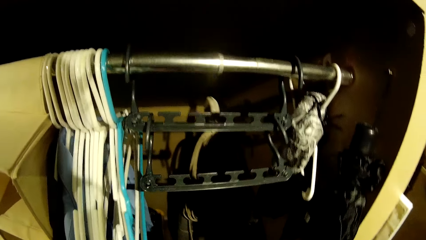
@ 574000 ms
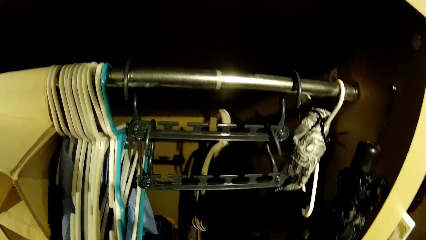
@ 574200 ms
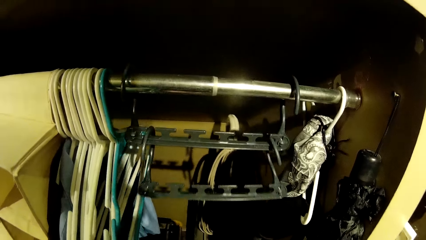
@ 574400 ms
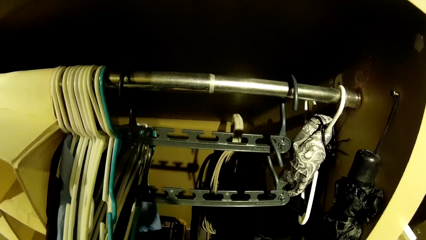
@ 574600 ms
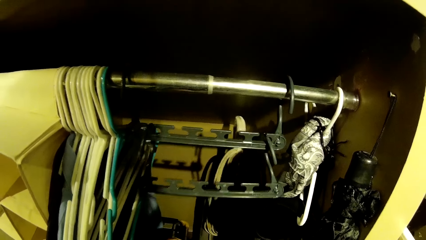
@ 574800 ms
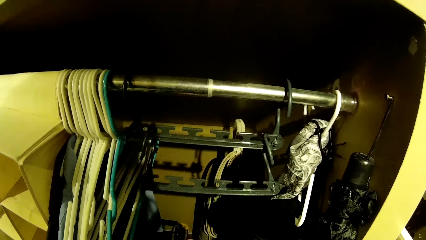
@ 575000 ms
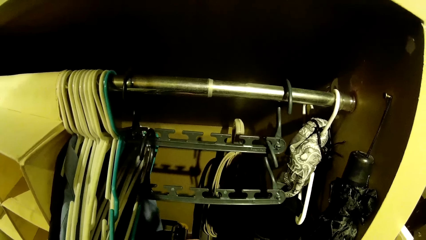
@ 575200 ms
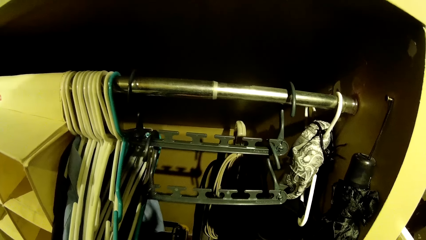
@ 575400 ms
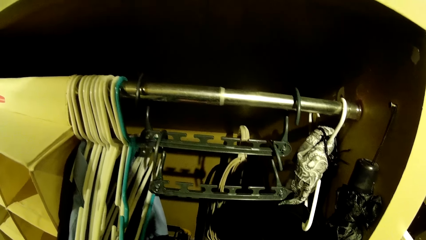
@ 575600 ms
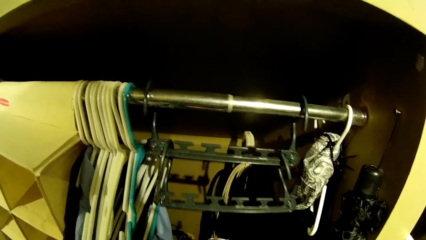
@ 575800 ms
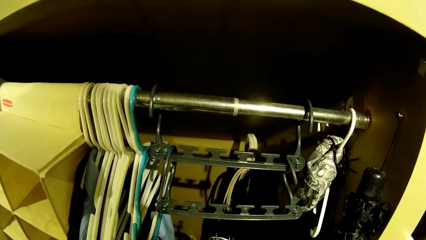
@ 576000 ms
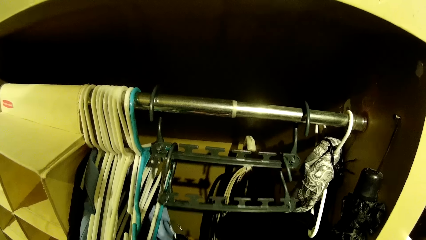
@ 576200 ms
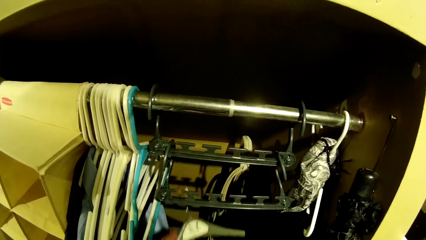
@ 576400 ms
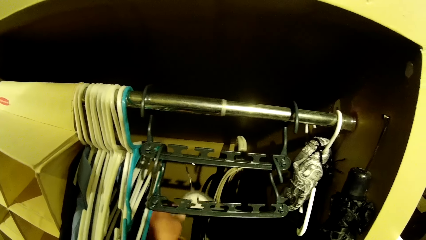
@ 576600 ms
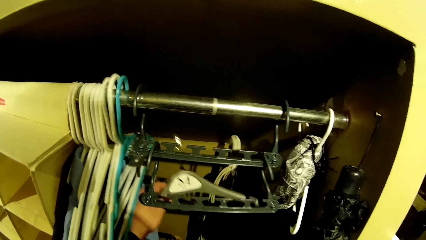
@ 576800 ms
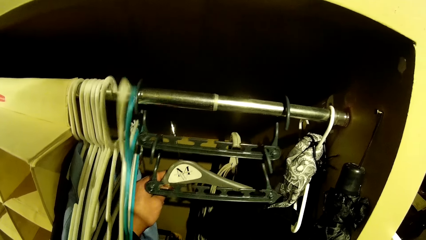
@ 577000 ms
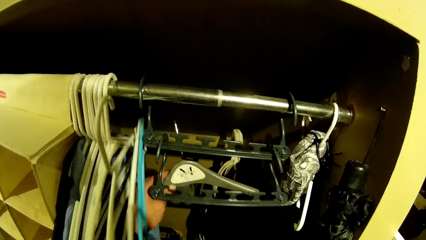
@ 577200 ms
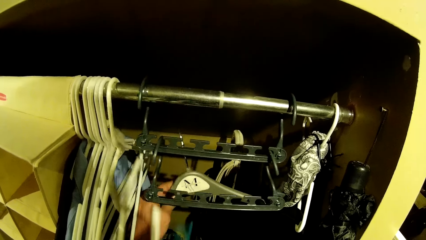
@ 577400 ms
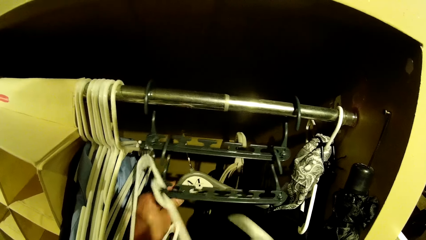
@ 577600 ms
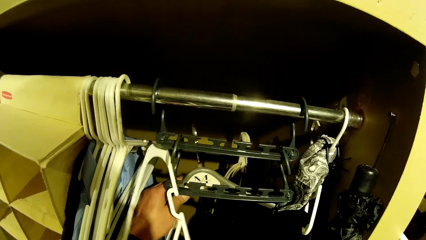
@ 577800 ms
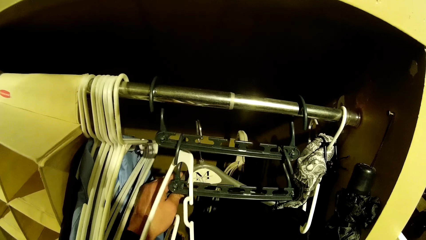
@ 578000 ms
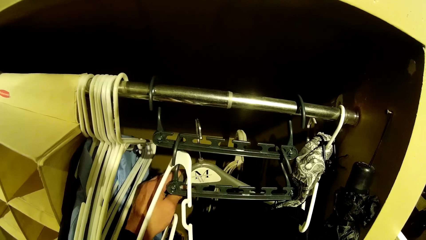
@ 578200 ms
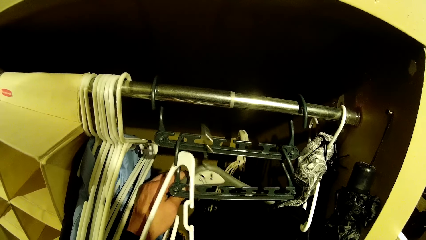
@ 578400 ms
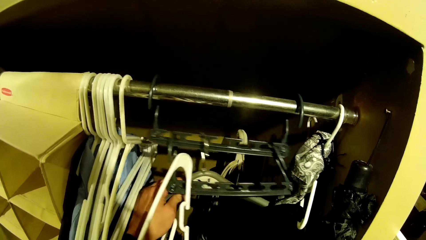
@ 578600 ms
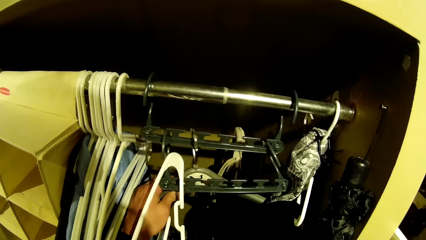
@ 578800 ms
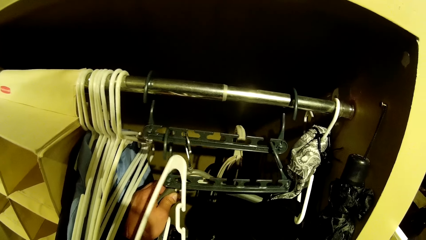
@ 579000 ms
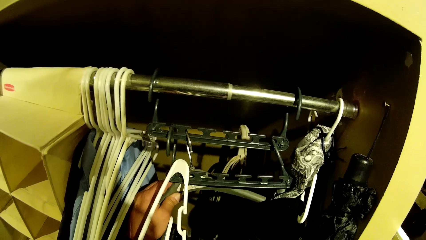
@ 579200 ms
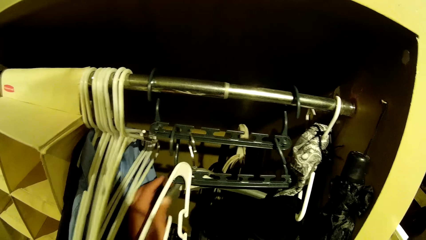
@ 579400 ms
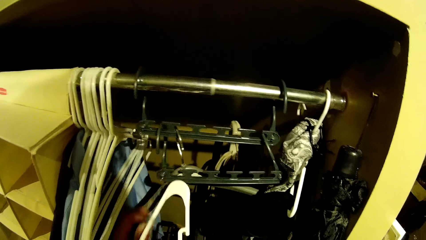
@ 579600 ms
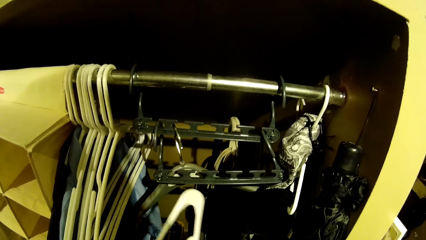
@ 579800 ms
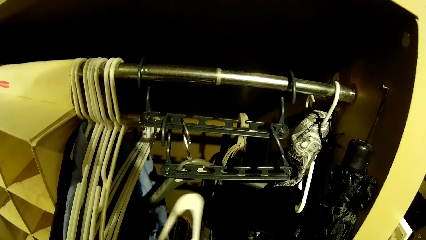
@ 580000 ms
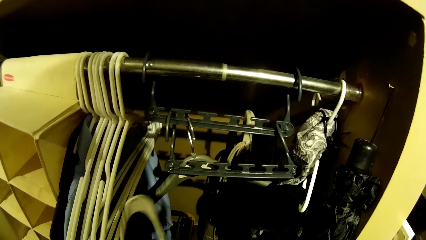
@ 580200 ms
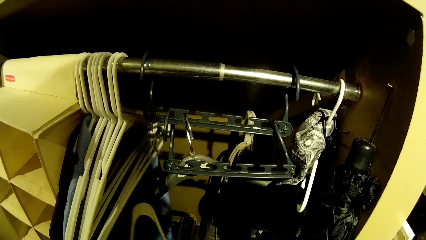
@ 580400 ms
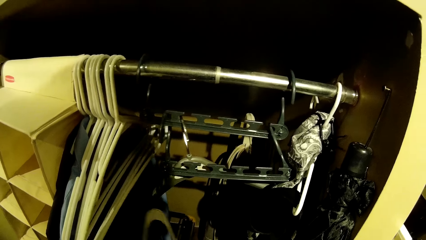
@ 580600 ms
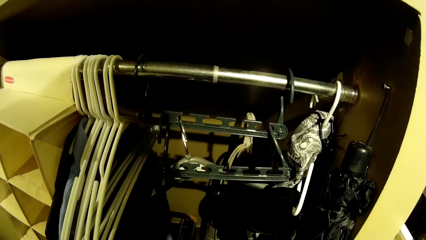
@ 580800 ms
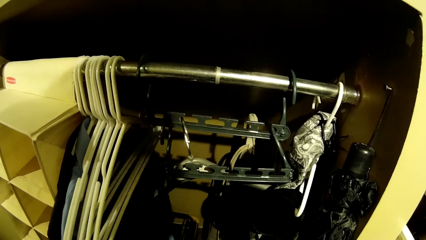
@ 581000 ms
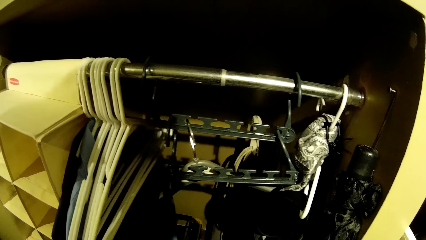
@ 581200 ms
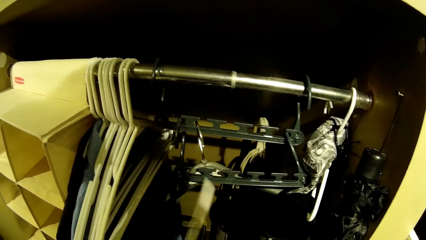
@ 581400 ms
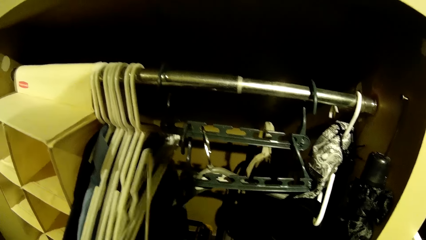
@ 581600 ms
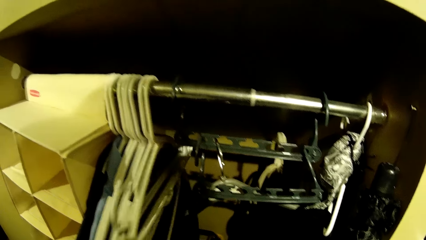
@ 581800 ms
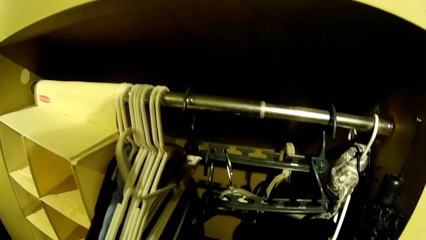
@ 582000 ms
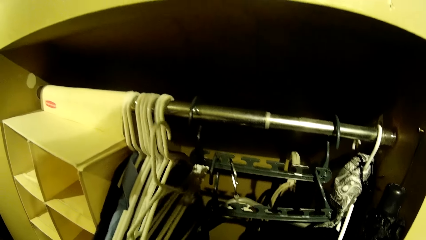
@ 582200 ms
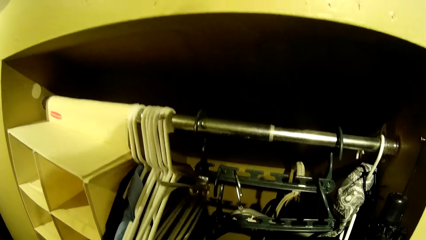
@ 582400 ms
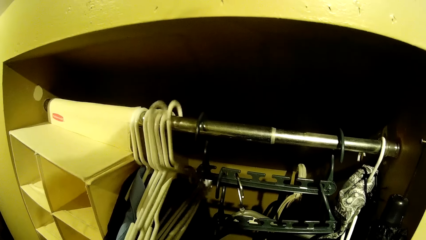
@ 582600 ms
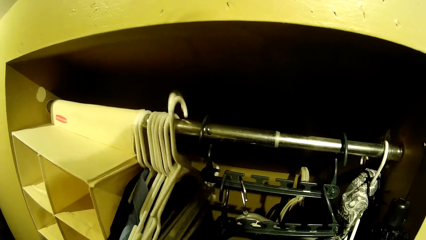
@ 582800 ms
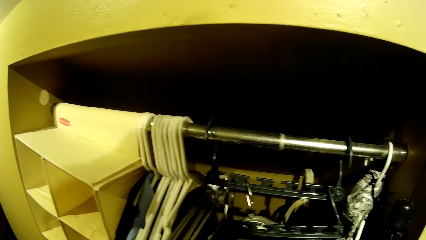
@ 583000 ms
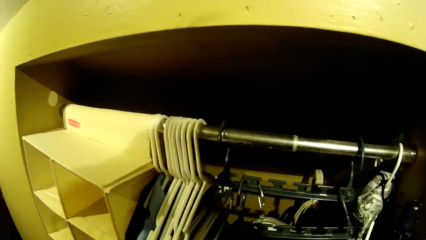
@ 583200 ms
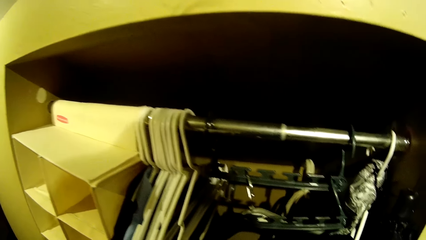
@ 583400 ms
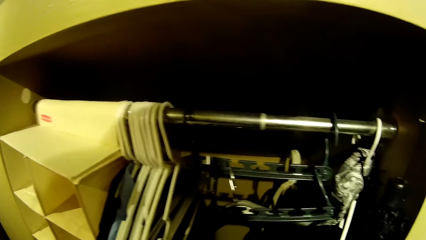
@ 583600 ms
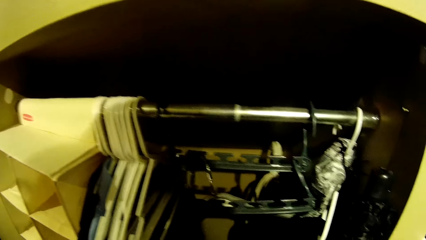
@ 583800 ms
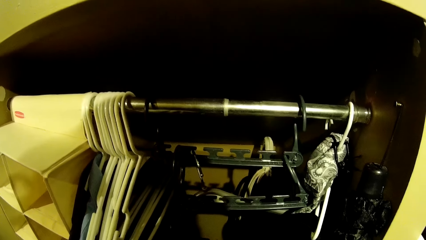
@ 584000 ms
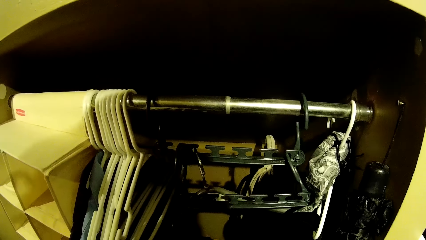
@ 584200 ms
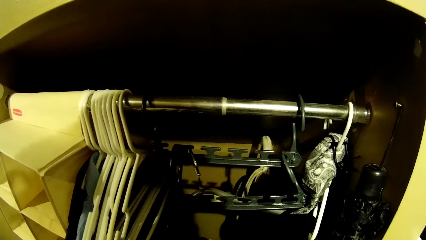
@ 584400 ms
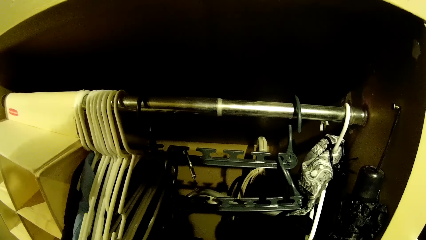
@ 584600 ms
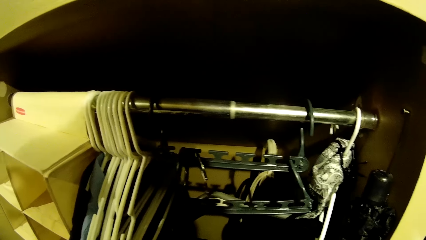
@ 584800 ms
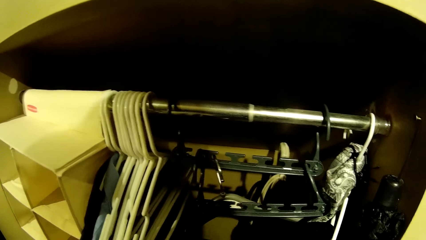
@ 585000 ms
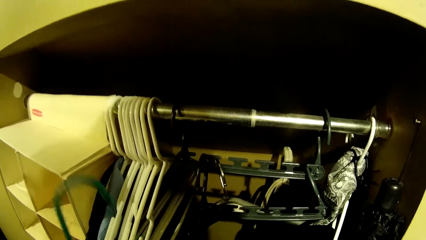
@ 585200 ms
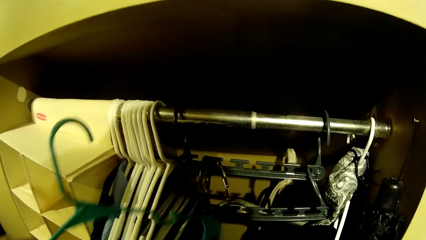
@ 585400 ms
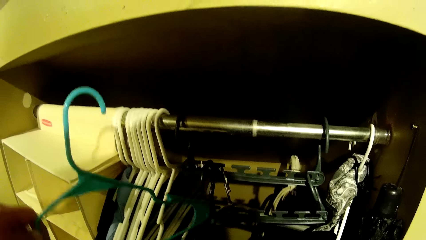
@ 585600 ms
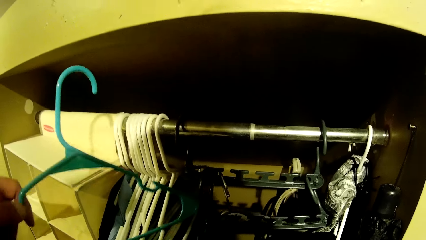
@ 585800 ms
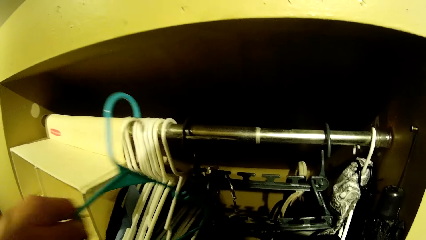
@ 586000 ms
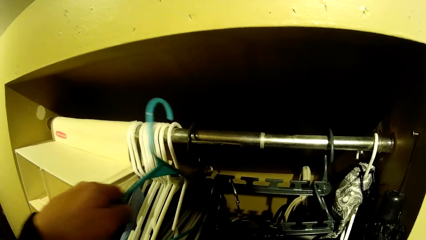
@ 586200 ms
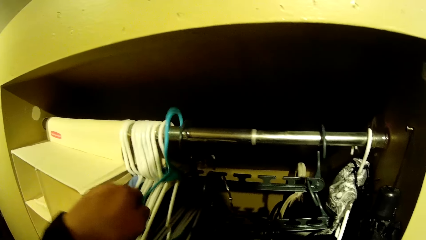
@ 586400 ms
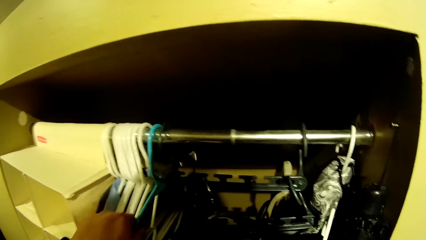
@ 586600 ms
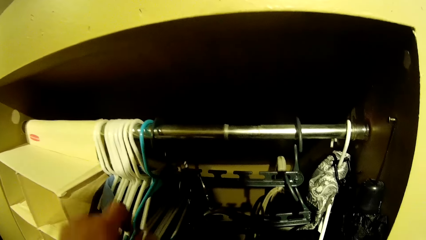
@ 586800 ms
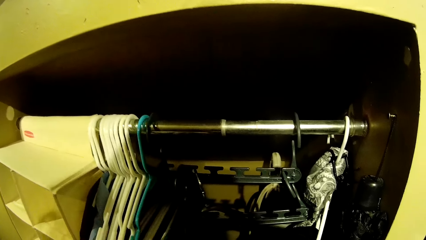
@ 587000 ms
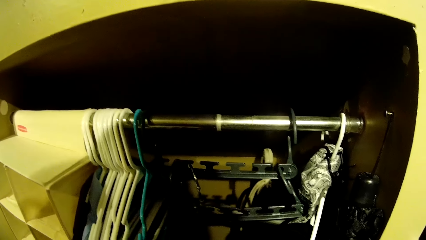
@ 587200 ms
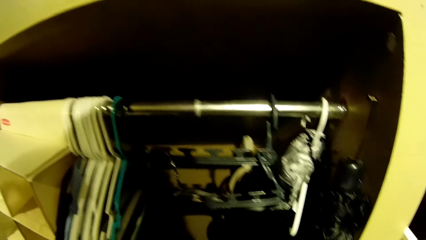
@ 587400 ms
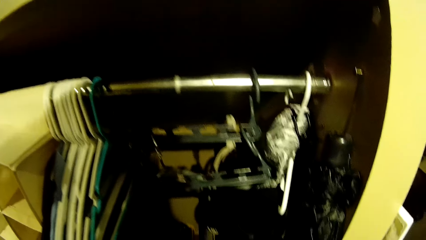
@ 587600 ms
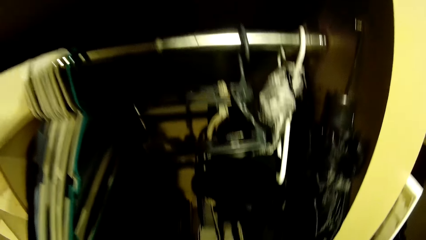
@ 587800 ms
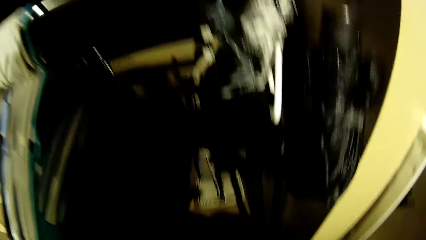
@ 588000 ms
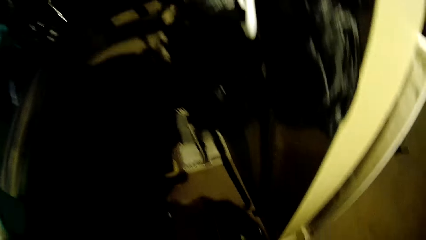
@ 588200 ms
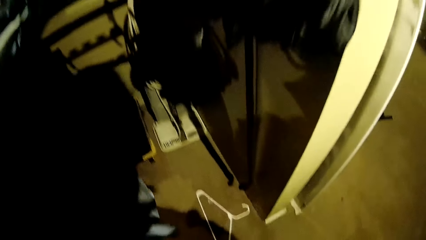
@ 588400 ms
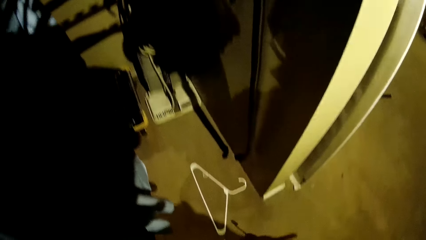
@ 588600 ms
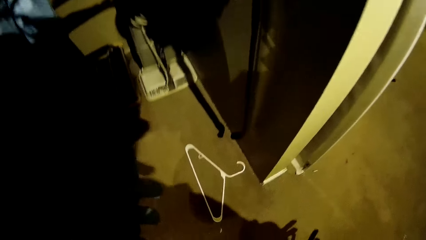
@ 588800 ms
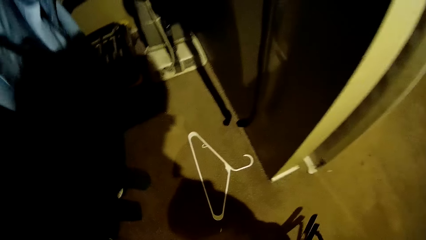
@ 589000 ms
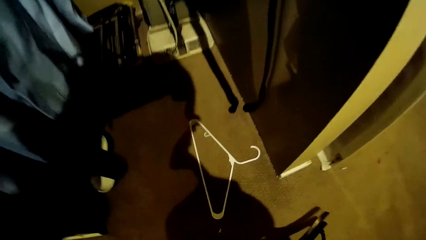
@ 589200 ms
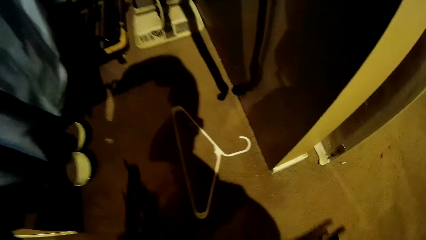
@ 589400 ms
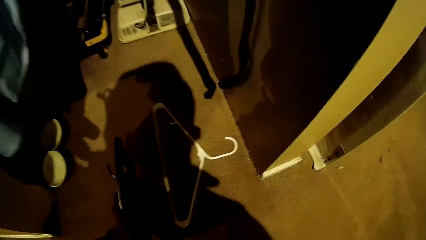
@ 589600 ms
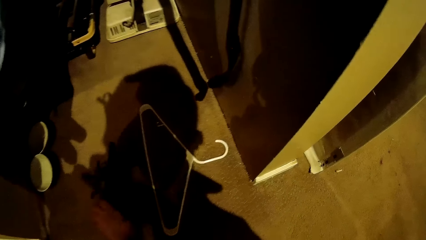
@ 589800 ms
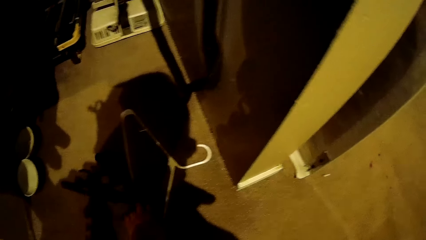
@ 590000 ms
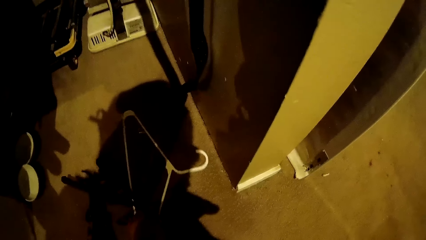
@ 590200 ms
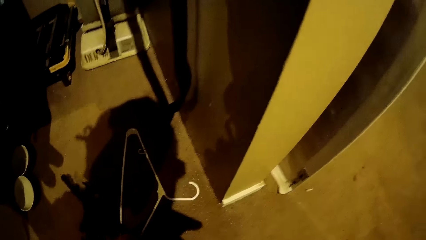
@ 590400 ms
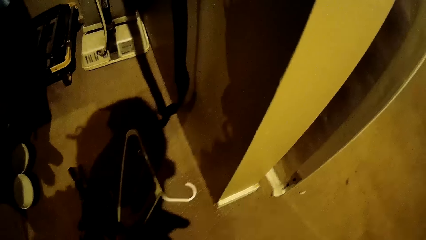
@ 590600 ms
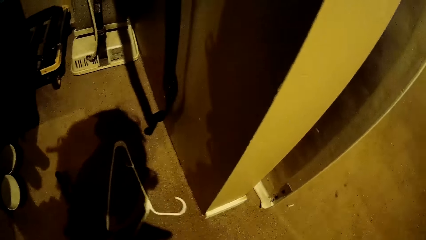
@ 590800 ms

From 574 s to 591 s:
The camera wearer picks up the hangers from the wardrobe. He hangs a green hanger on the hanger holder with his left hand. He hangs a white hanger in the wardrobe with his left hand. He hangs a blue hanger in the wardrobe with his left hand. He picks up the hanger from the floor. He drops the hanger holder on the floor with his left hand.
